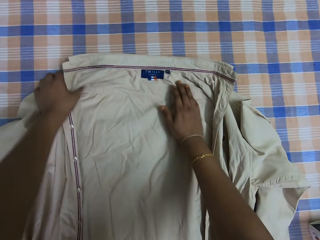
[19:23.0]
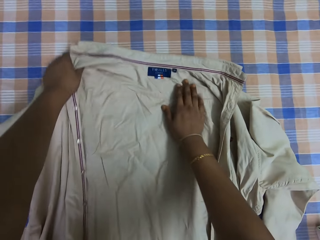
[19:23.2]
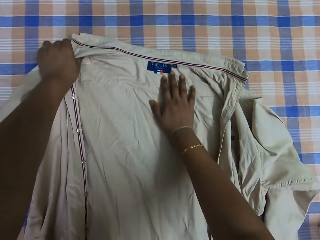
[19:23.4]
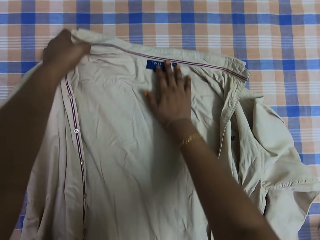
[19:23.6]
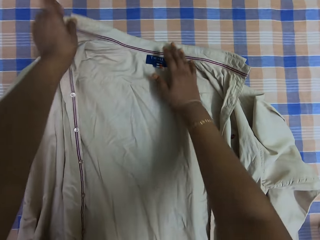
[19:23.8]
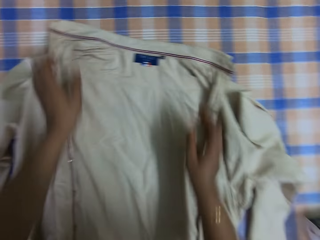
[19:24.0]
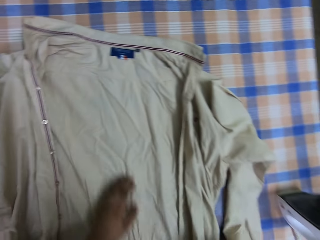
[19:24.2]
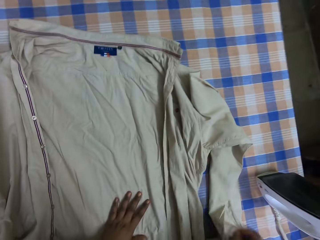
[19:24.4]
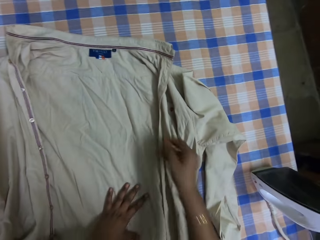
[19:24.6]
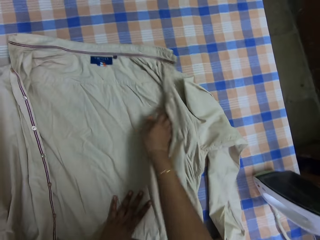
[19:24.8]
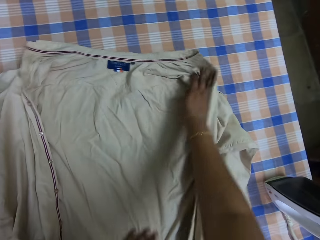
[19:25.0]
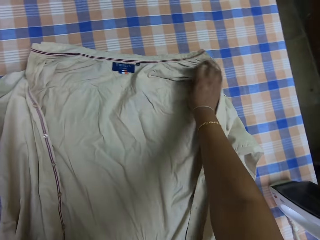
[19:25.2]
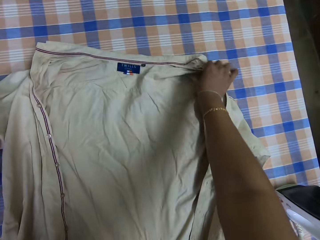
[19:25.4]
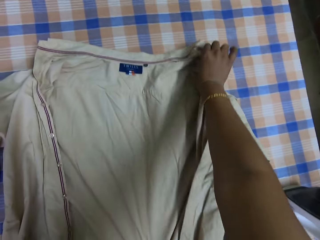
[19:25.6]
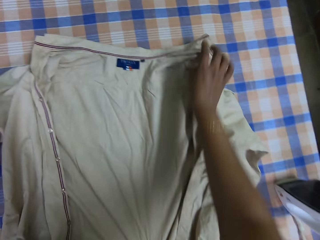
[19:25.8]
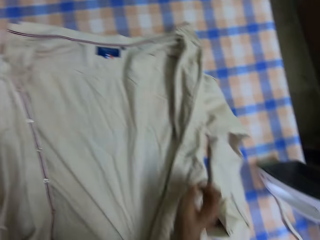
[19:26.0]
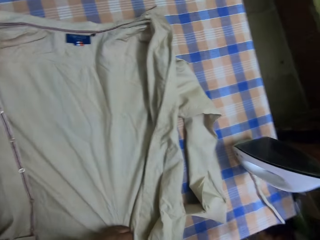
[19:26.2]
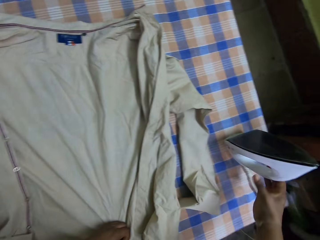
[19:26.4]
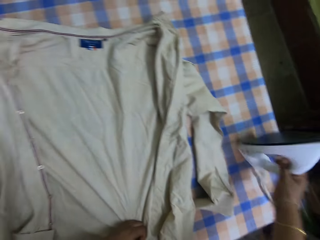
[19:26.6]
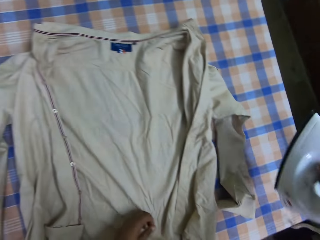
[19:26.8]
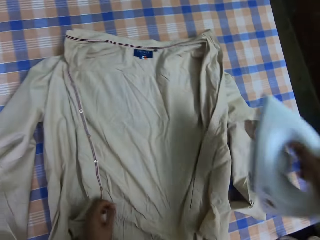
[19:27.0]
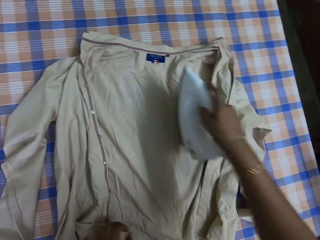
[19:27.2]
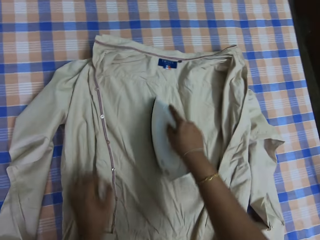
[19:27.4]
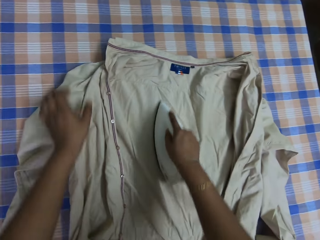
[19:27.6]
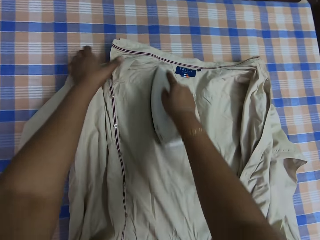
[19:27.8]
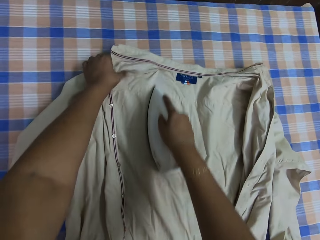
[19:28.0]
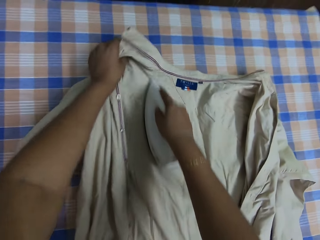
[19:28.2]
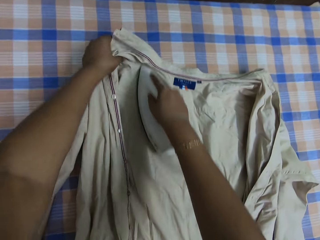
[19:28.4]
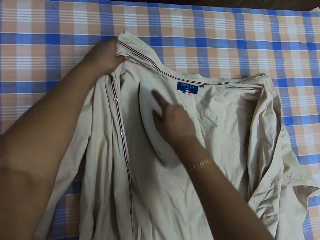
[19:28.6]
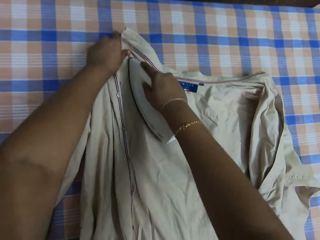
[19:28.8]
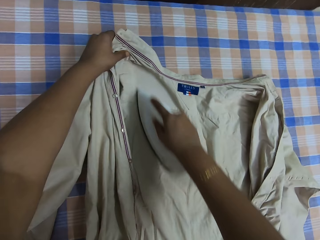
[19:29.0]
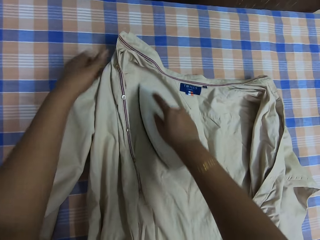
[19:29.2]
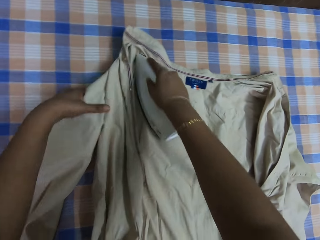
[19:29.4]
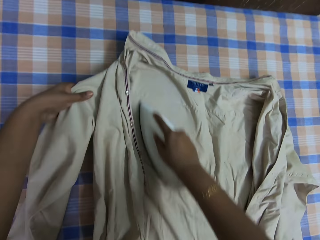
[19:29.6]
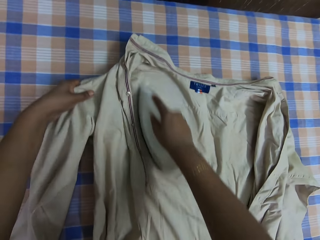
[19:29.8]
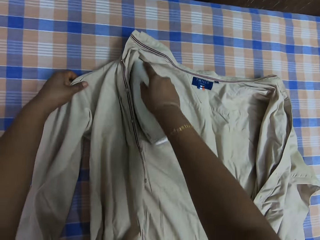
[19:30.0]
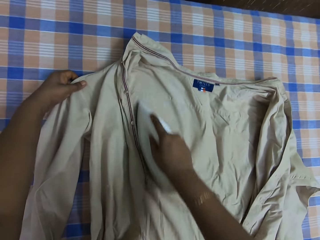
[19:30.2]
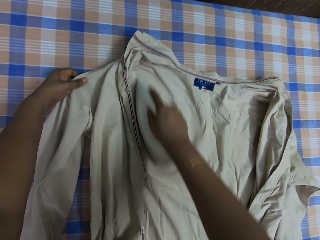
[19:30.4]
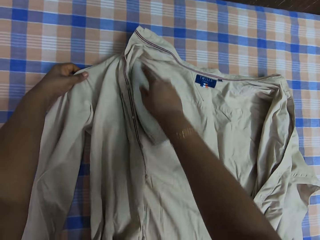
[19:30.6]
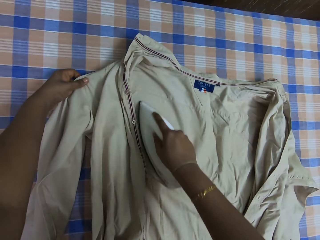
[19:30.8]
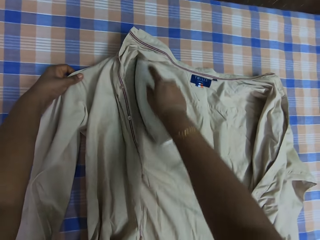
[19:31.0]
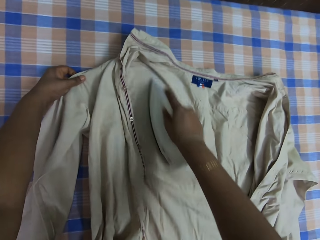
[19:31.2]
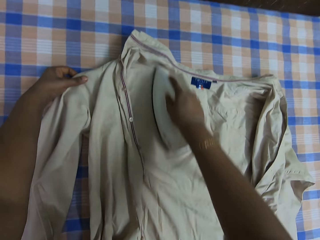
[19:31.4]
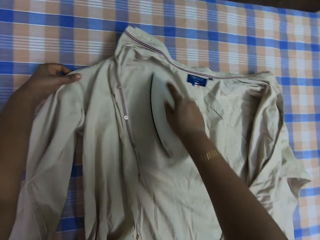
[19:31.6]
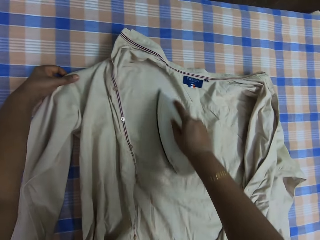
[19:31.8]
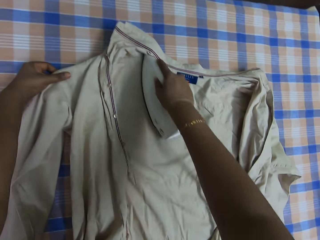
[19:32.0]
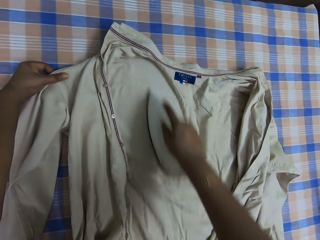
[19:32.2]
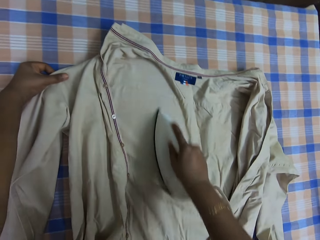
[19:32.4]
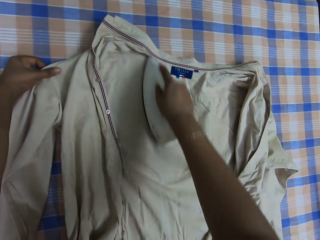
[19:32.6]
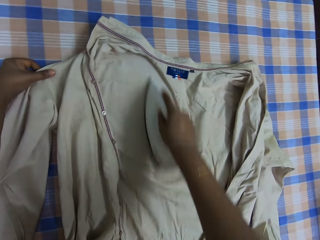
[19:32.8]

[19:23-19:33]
The camera wearer picks up the iron box on top of the table. They iron the shirt with the iron box. They iron the cloth, adjust the cloth, iron the cloth, and adjust the cloth.

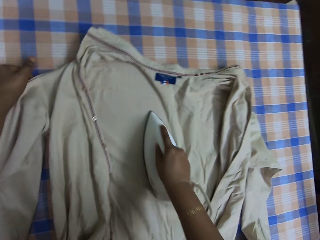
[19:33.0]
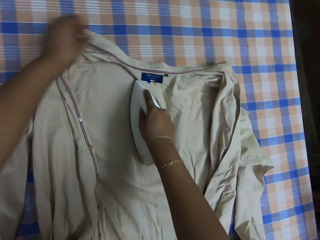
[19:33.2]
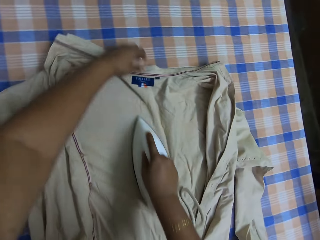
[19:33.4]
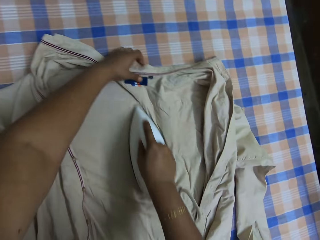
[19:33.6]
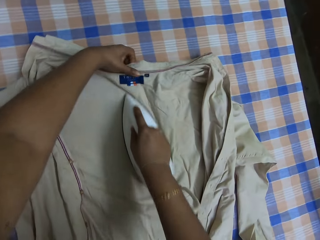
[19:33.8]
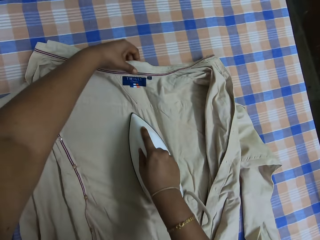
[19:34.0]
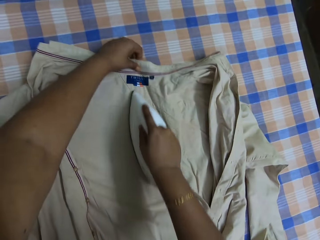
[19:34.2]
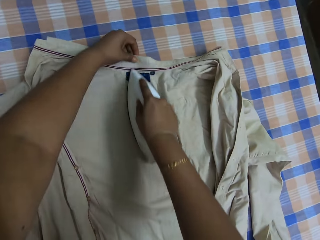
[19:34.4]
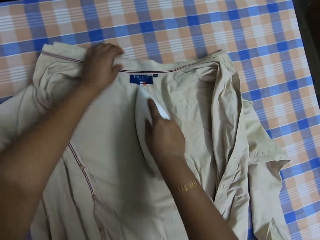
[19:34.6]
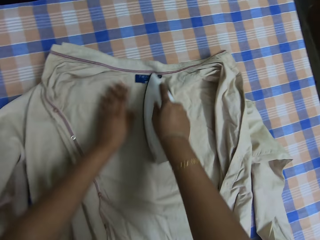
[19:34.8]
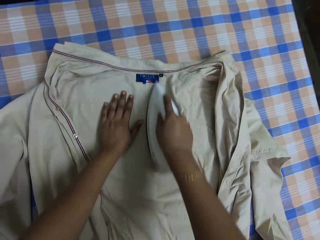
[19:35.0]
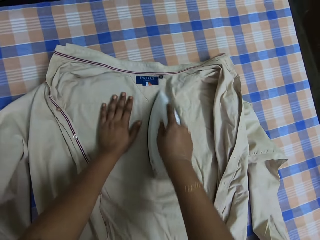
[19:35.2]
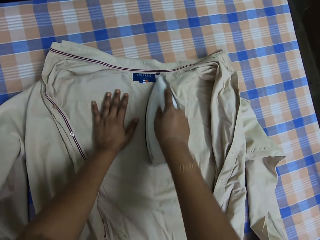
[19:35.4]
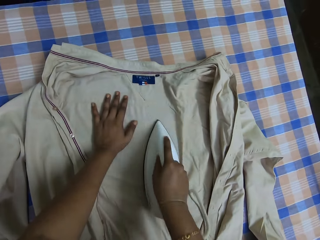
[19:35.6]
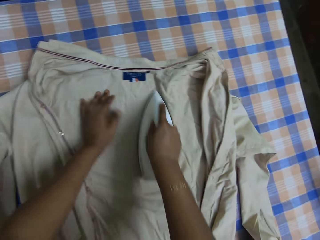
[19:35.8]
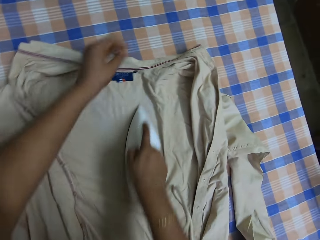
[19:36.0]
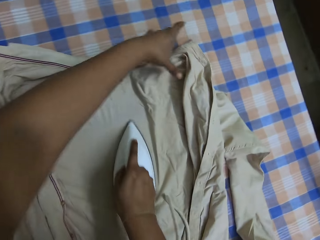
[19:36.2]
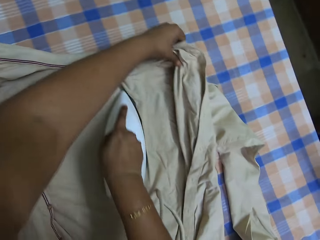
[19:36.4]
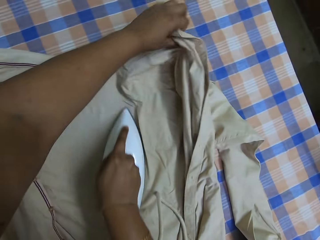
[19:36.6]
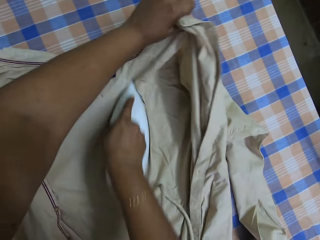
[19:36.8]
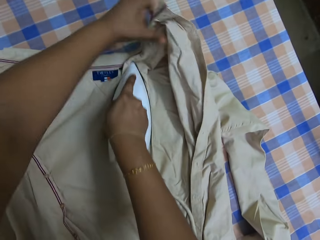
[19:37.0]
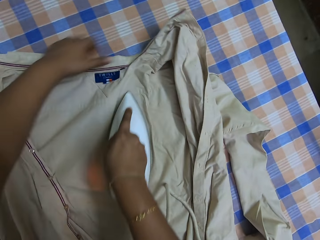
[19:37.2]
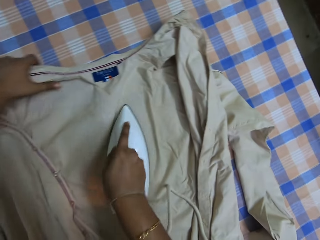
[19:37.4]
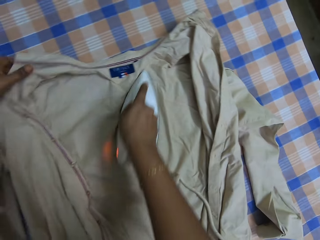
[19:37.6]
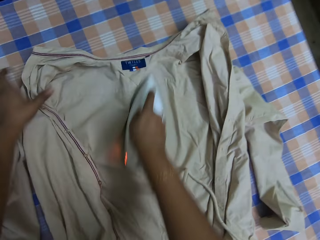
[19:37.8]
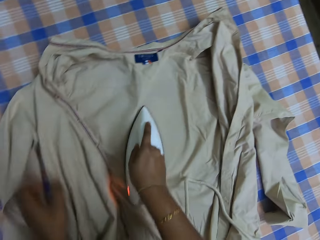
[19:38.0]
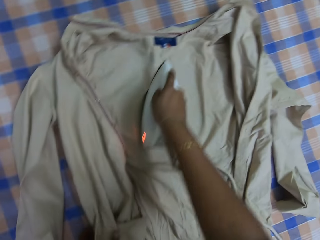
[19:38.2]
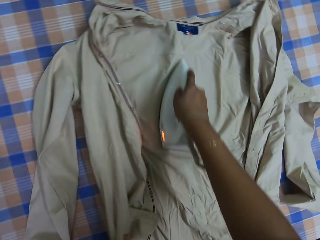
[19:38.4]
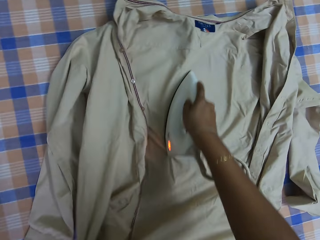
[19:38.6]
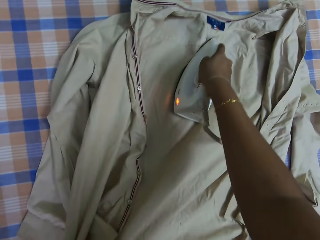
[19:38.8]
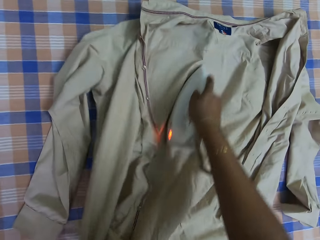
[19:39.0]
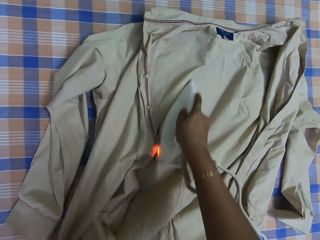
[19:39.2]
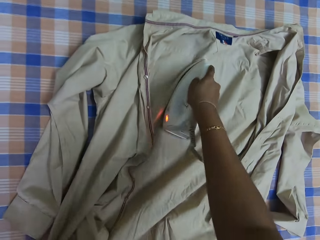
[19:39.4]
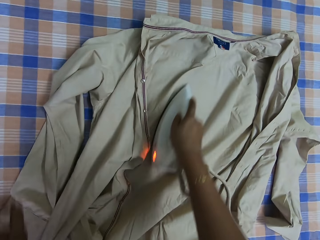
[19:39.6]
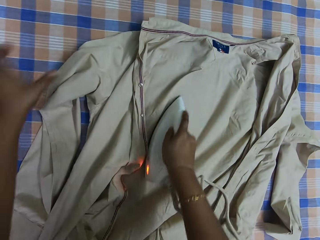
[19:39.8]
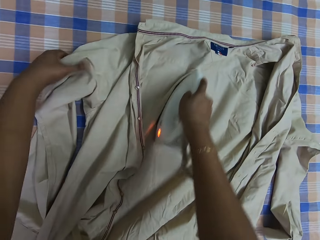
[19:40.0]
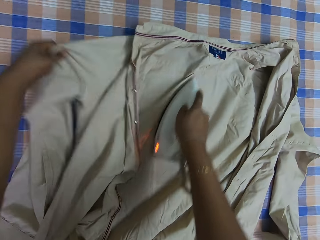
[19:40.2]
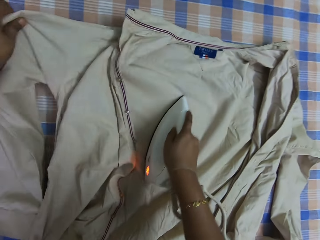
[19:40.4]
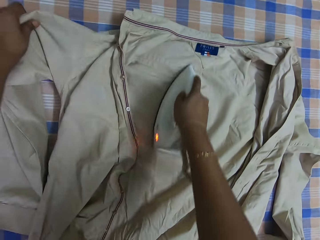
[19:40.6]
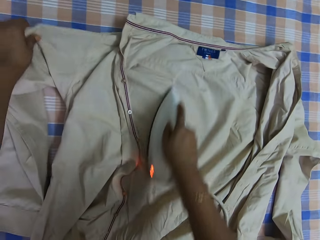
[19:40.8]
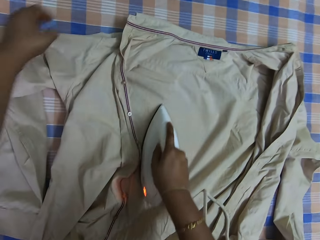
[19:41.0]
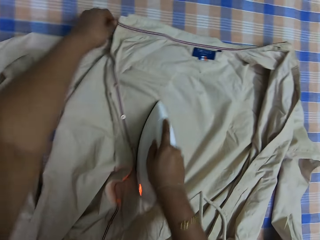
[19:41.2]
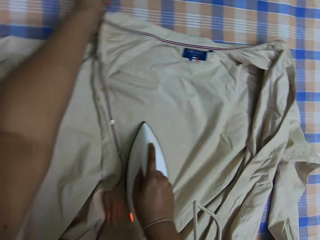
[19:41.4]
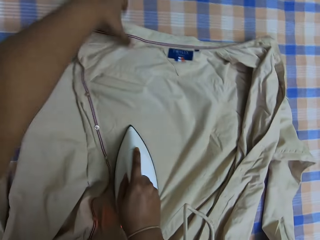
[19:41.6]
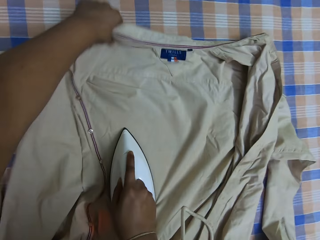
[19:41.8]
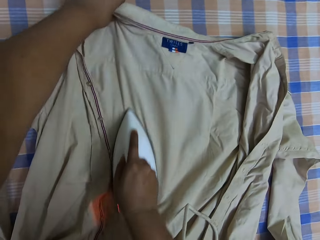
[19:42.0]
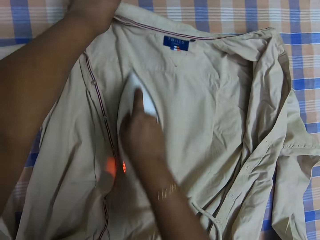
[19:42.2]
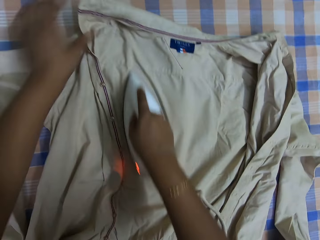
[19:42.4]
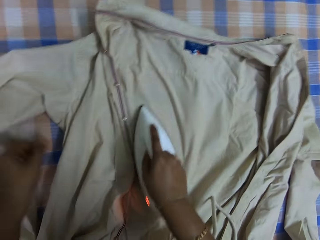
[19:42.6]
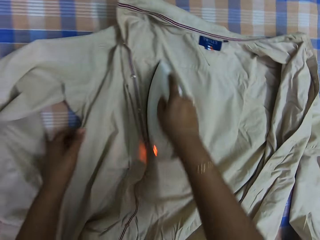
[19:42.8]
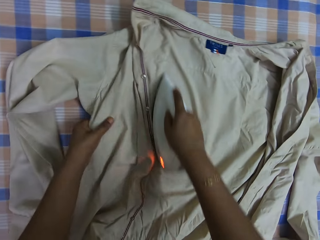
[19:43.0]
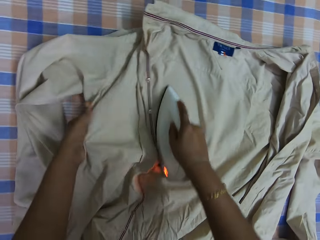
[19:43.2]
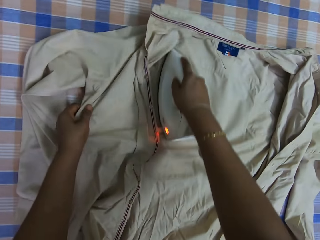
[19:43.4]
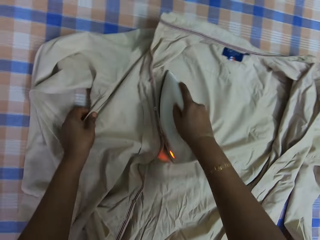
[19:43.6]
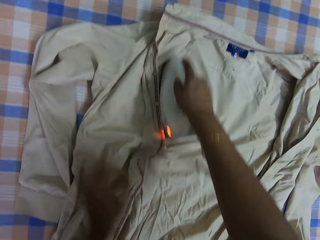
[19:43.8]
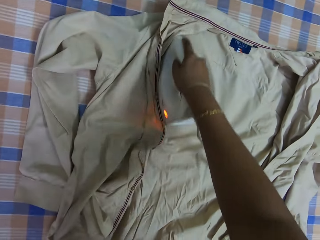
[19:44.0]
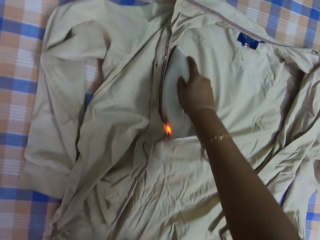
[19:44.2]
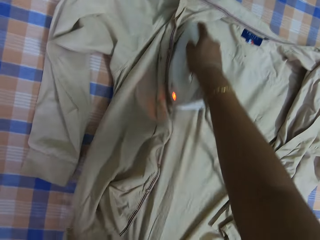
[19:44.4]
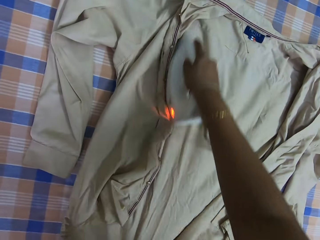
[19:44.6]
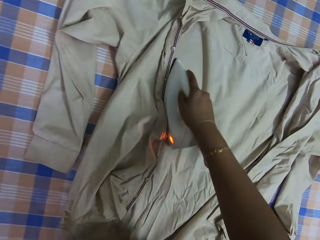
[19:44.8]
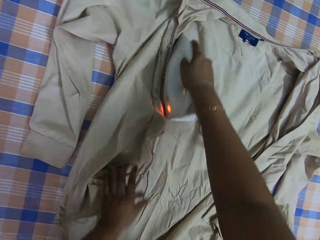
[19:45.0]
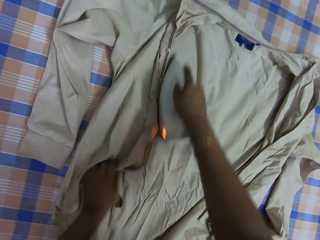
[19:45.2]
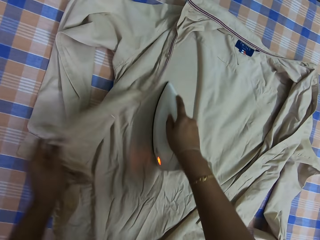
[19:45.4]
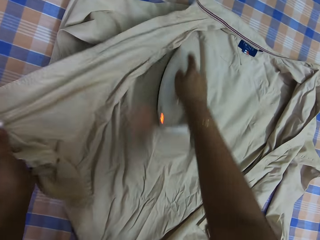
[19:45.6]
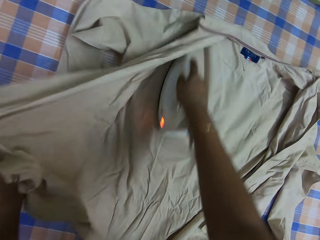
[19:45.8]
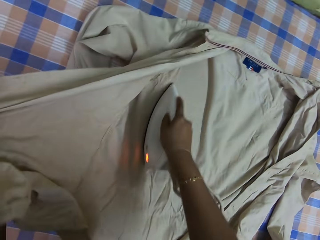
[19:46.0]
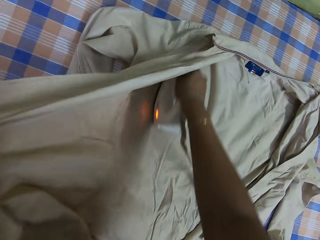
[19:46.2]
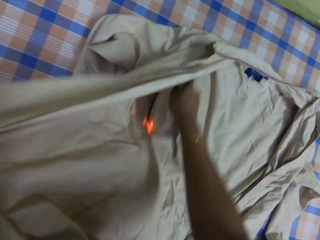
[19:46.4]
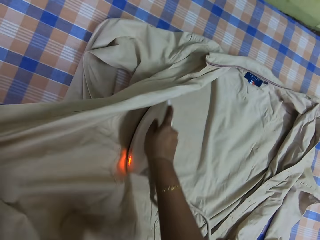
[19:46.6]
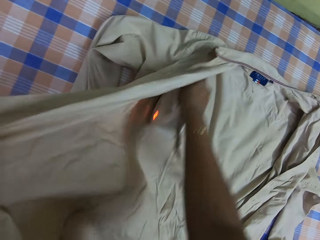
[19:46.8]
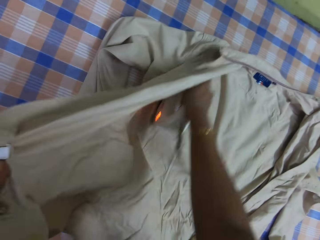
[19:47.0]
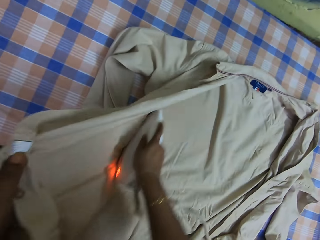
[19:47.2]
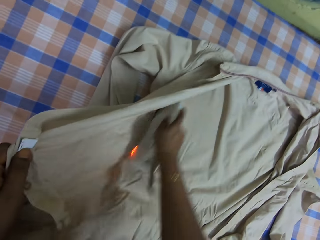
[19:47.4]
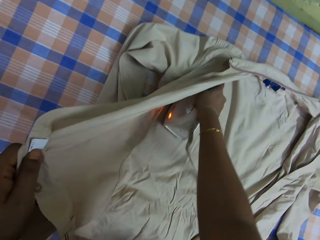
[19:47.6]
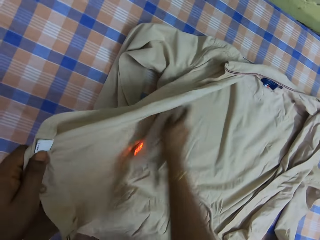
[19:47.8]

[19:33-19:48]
The camera wearer irons the cloth and adjusts the cloth. They iron the cloth and adjust the cloth. They iron the cloth and adjust the cloth. They iron the cloth and adjust the cloth. They iron the cloth and adjust the cloth. They iron the cloth and adjust the cloth. They iron the cloth and adjust the cloth. They iron the cloth and adjust the cloth.
